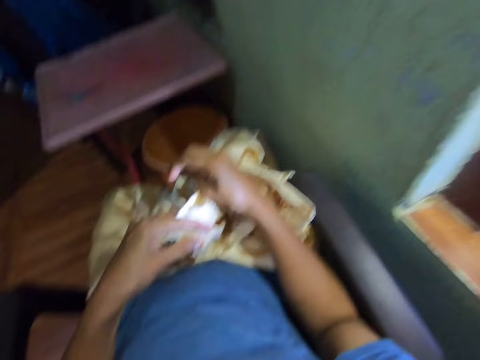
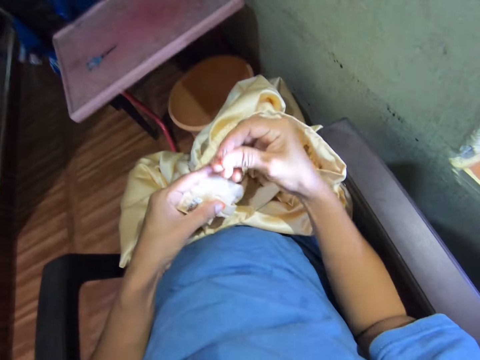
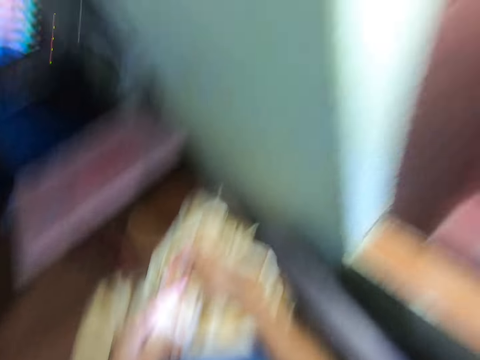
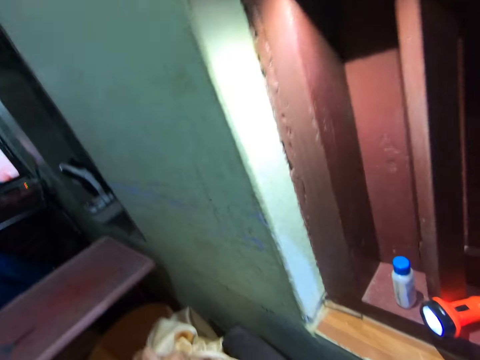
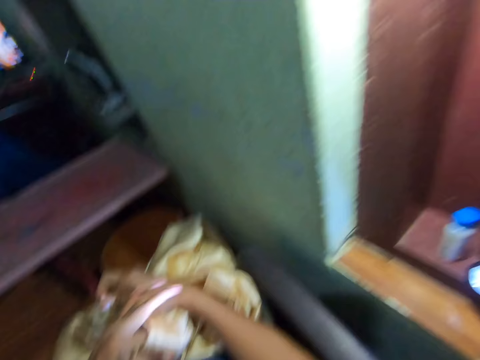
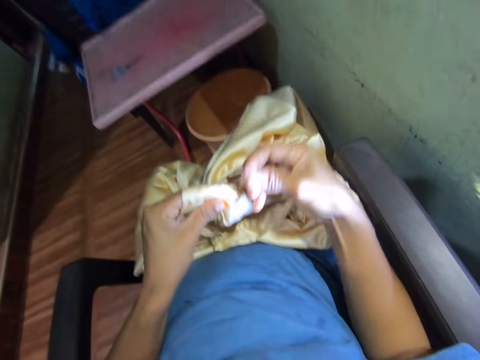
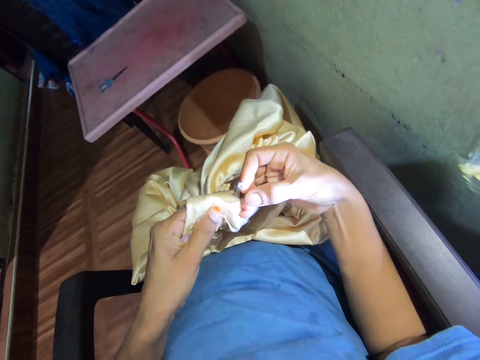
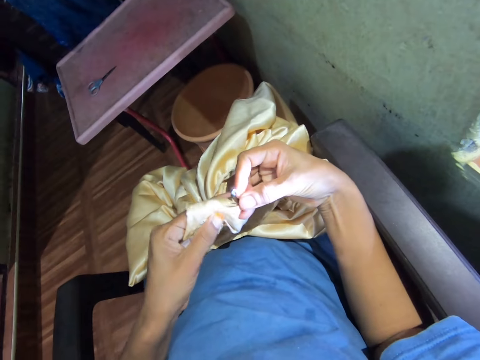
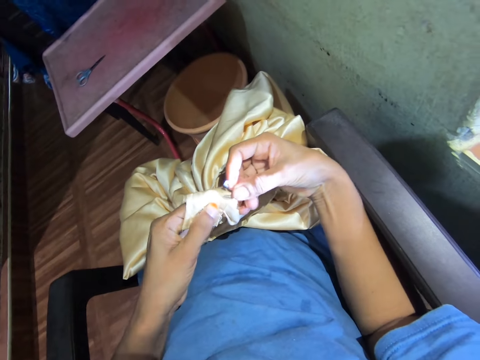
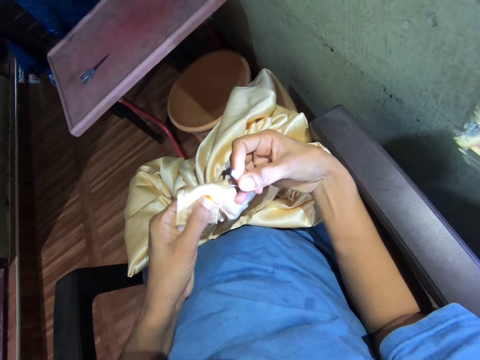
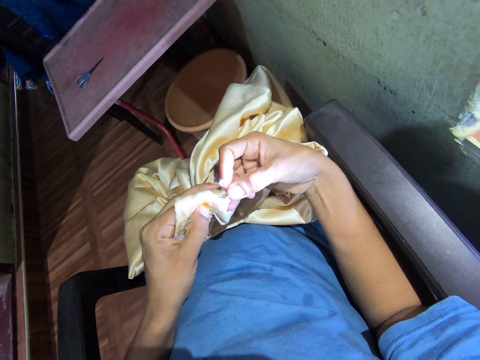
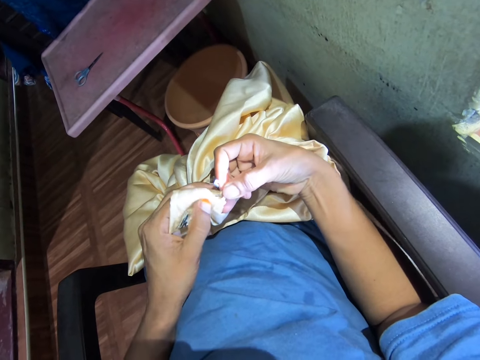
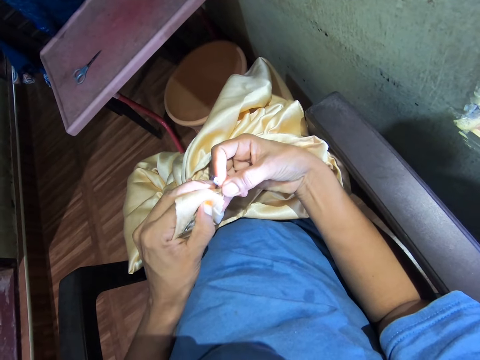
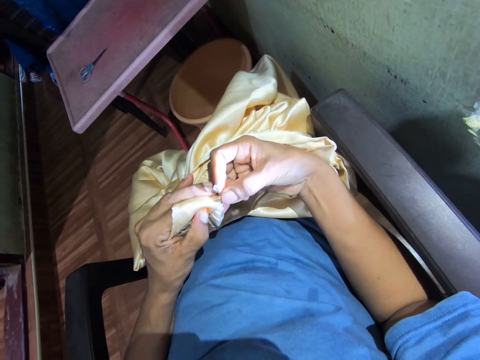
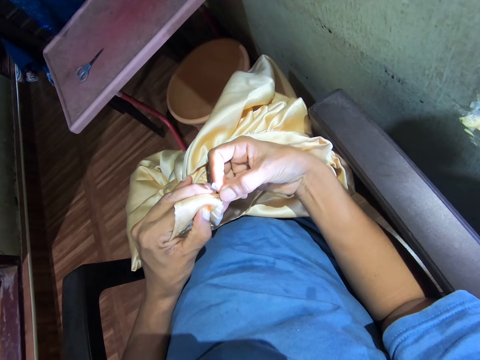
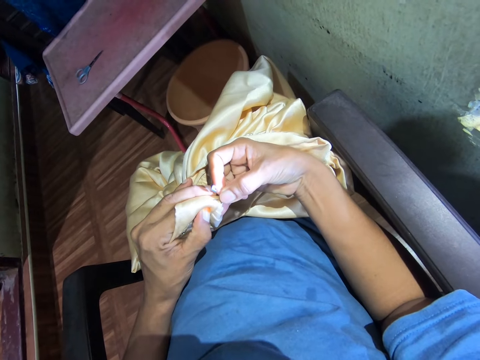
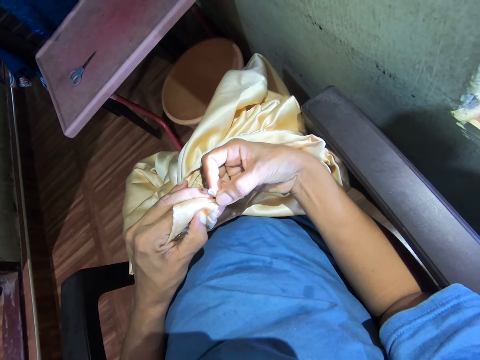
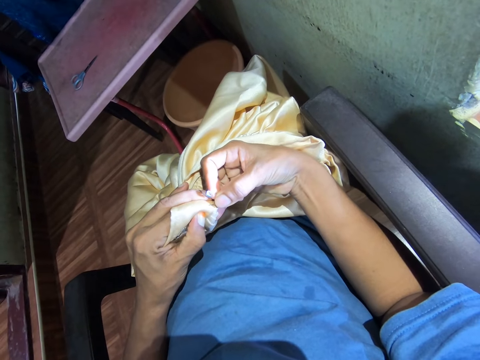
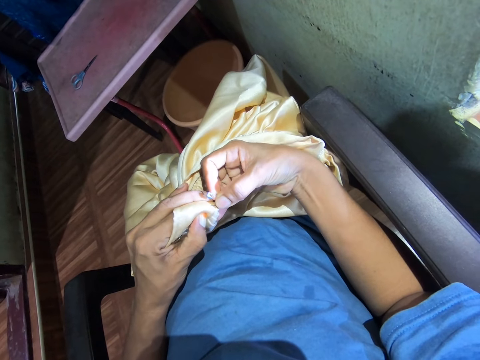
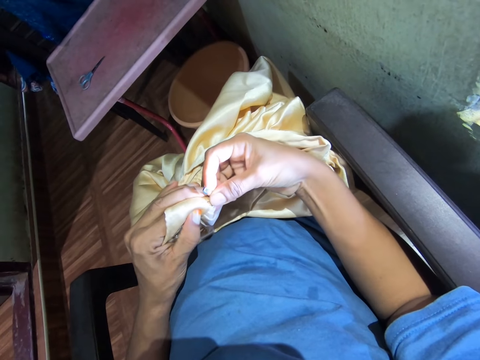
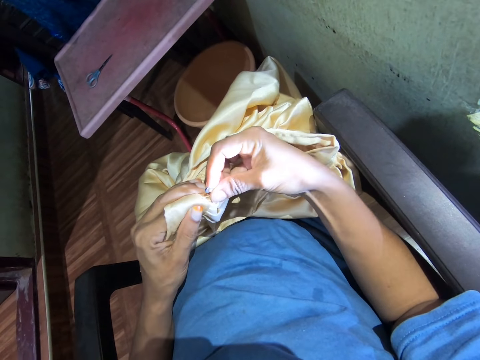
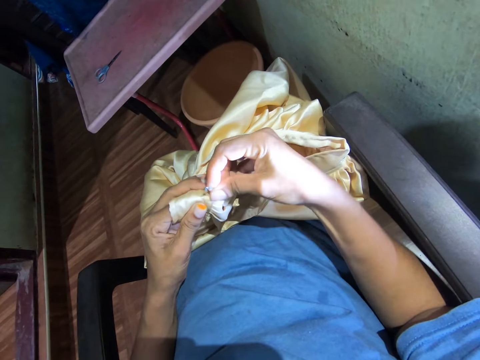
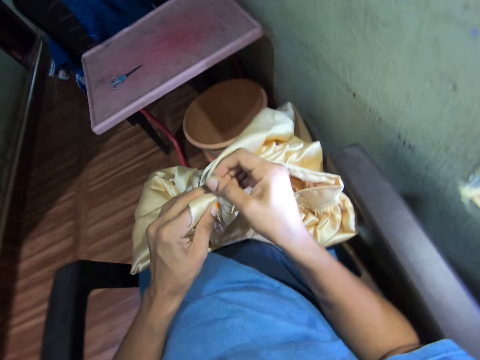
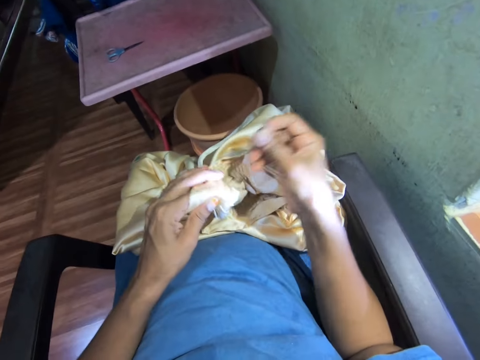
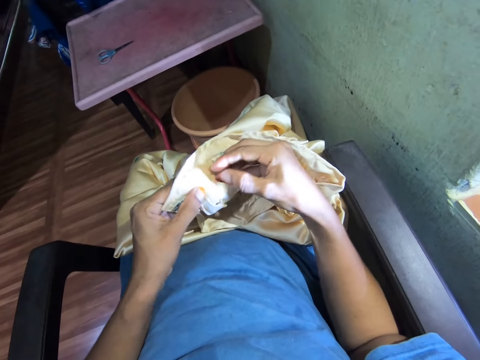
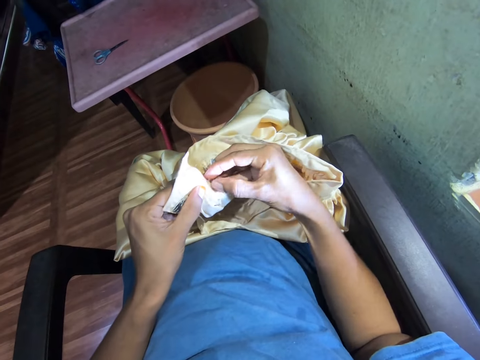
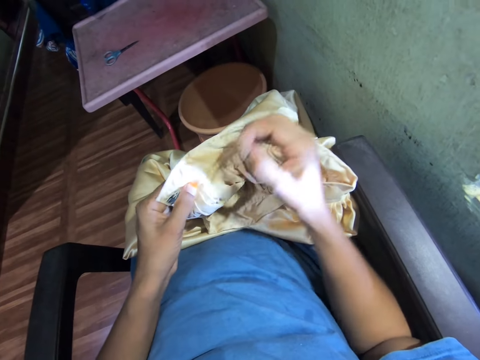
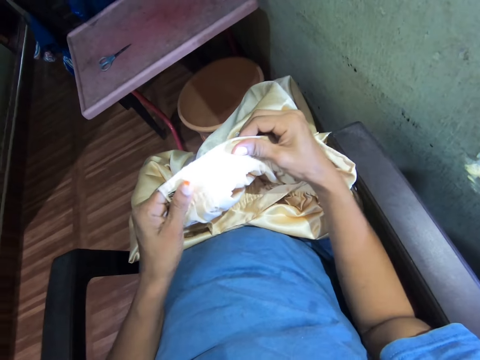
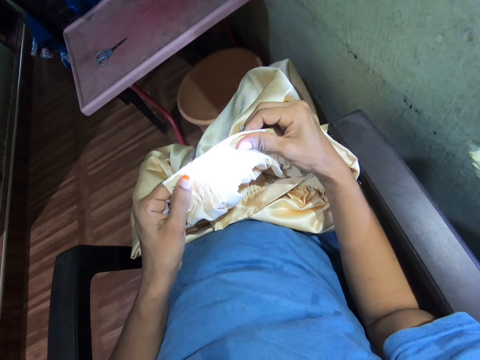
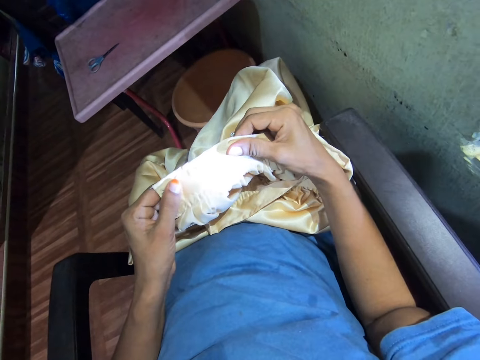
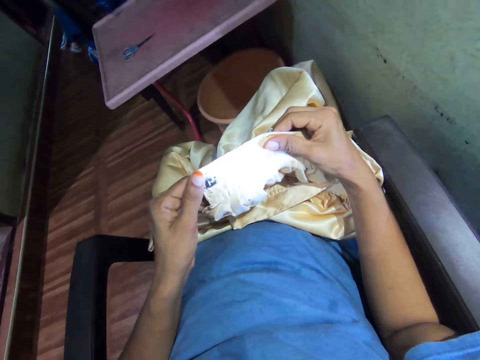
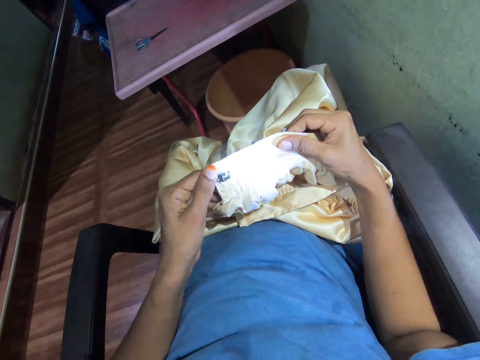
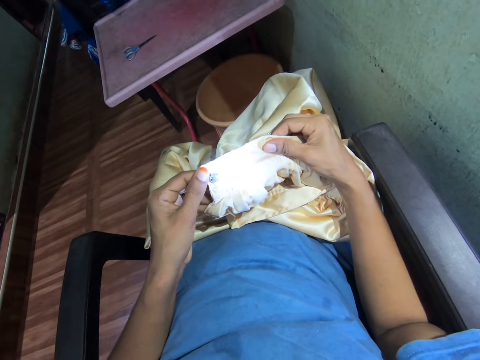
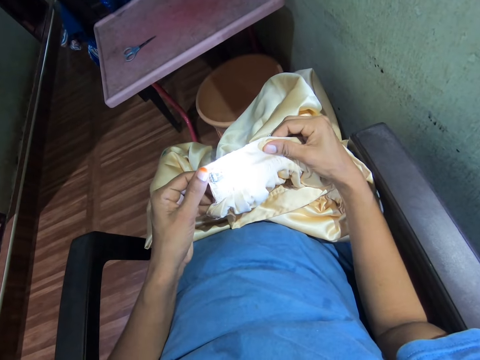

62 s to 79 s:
The camera wearer adjusts the cloth with the hands. They hold the cloth. They look at a torch on a table. They hold a pin. They push the safety pin into the cloth. They pull the safety pin with the right hand. They rip stitches with the pin. They pull a thread with a hand. They touch the cloth with the right hand. They hold the cloth with both hands. They look at the cloth.

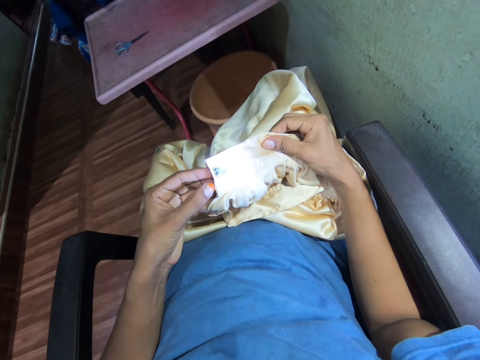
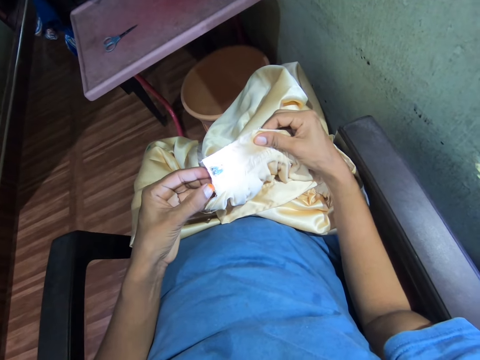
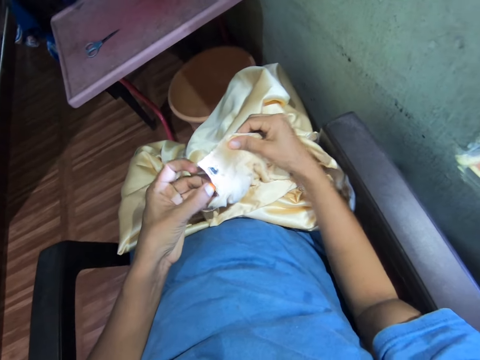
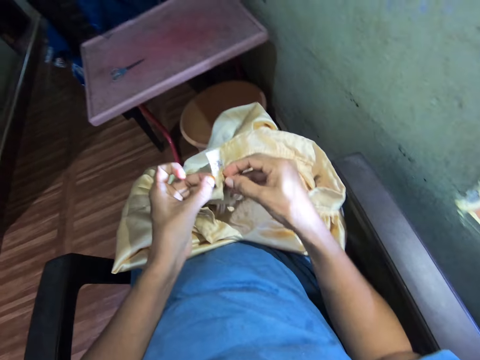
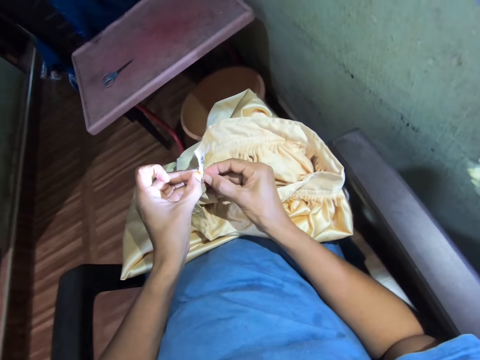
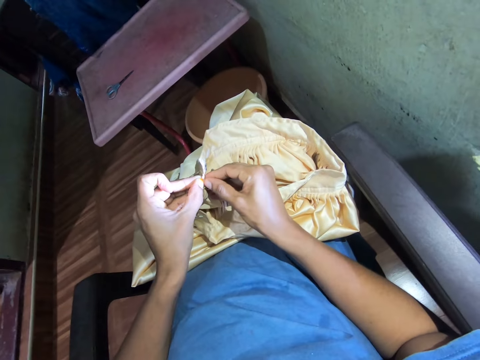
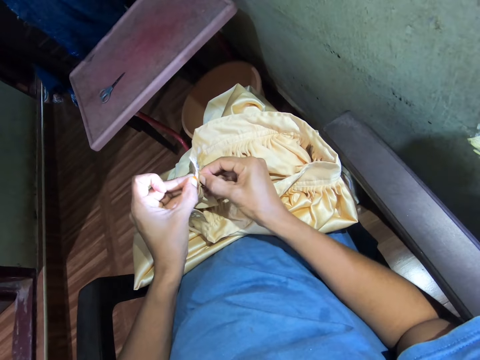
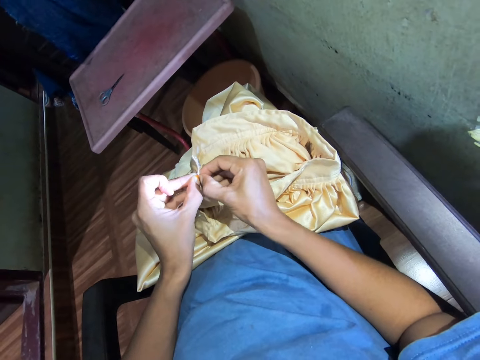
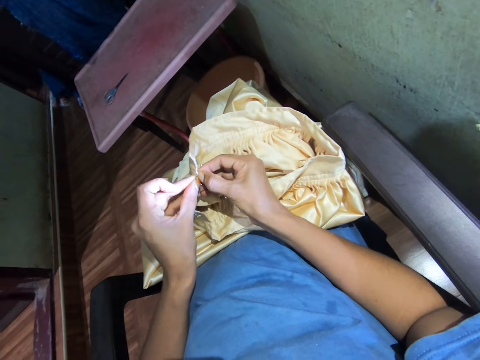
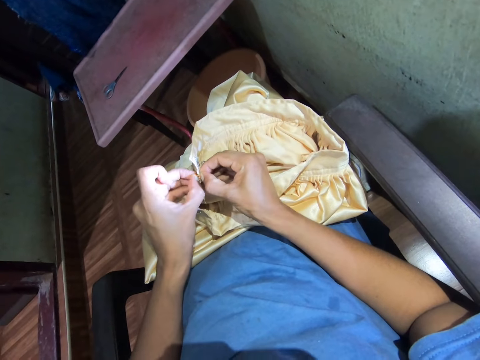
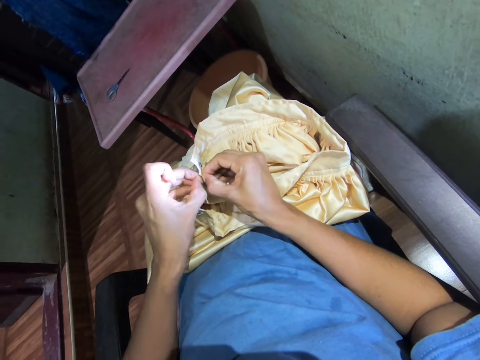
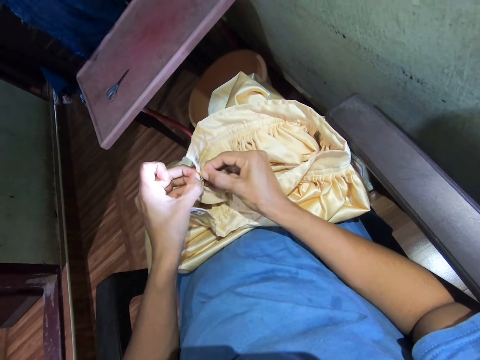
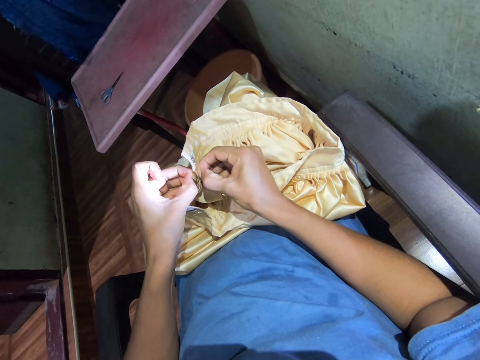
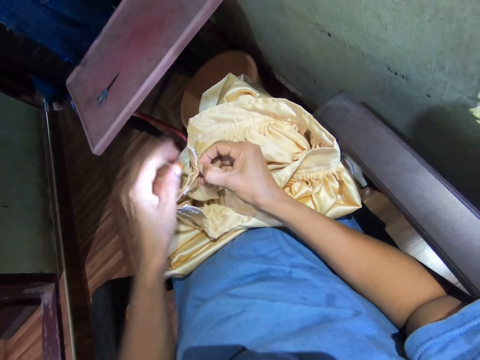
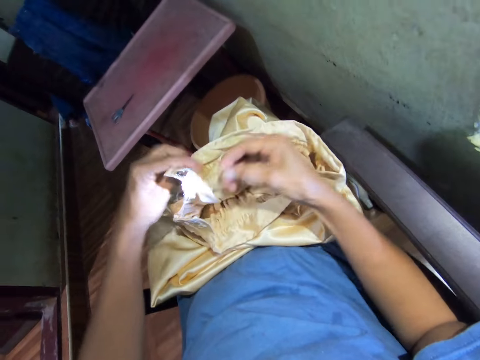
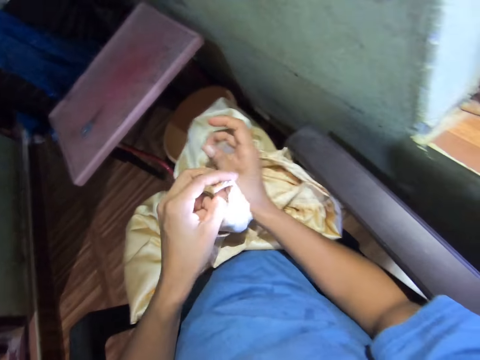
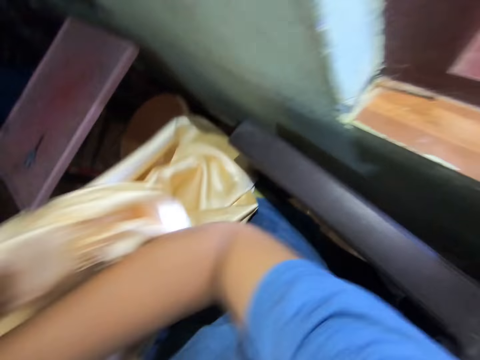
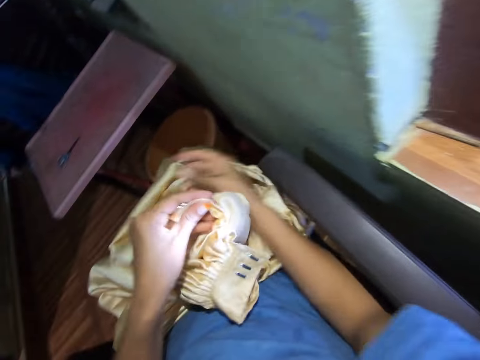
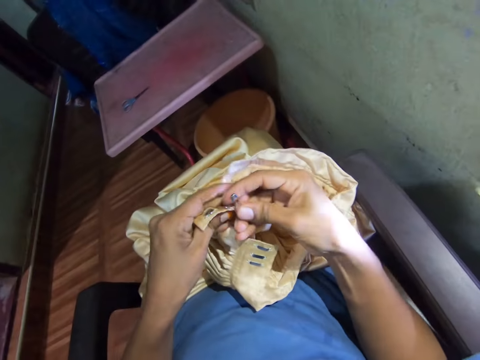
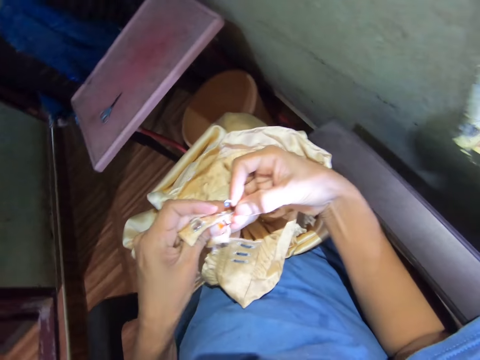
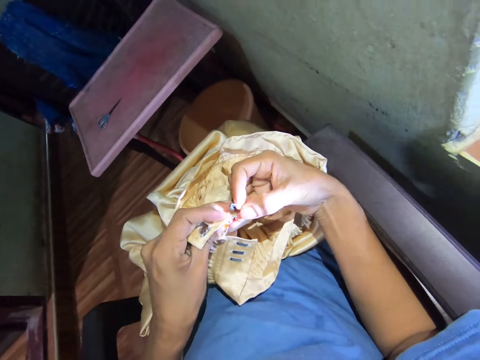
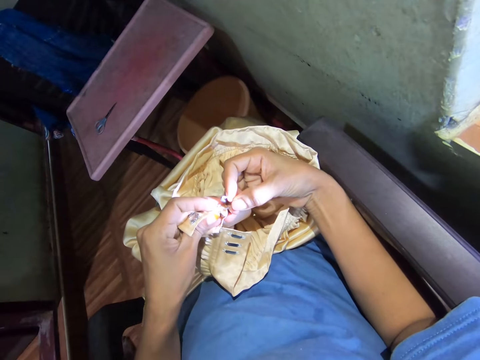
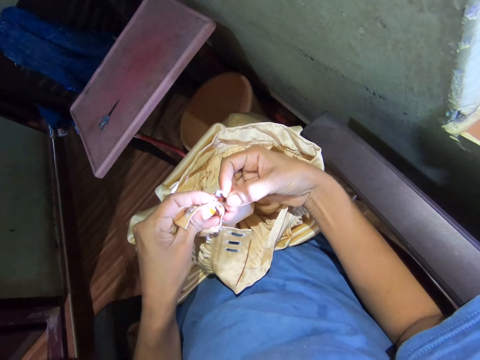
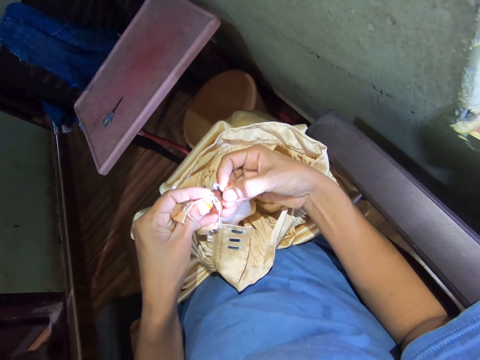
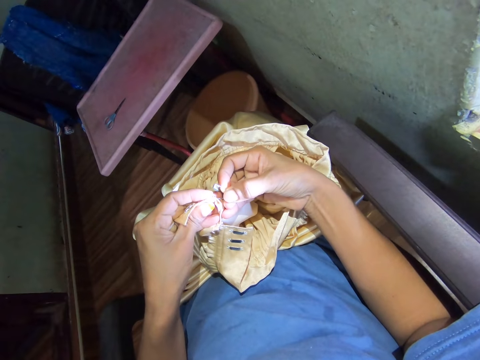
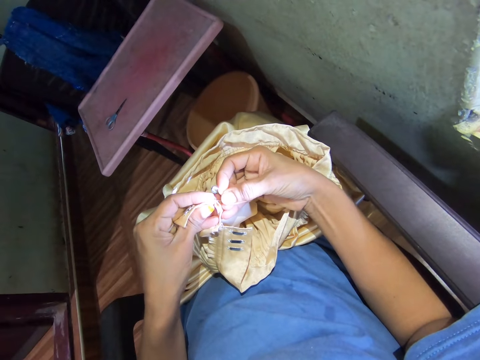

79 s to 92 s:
The camera wearer holds a cloth at the edge. He pulls the cloth with the hands. He rips stitches with a hand. He adjusts the cloth with the hands. He places a hand on the cloth. He raises the cloth. He puts the cloth on his lap. He pushes the safety pin into the cloth.
